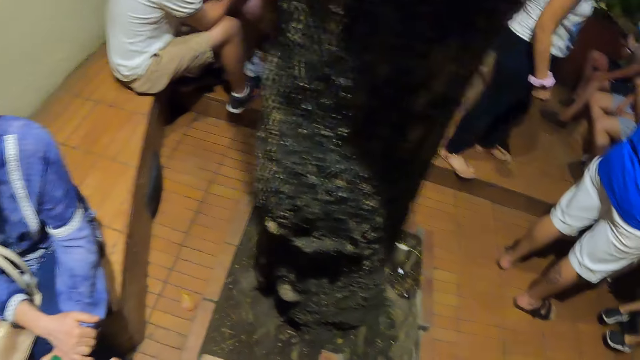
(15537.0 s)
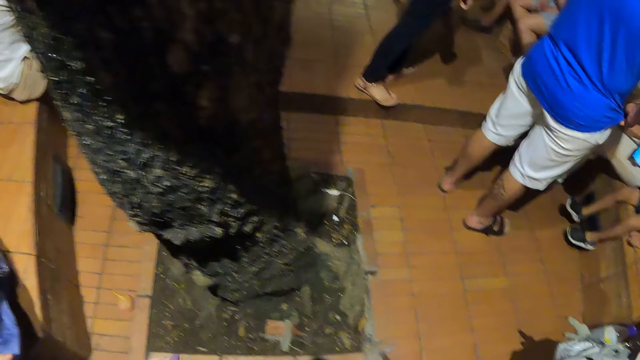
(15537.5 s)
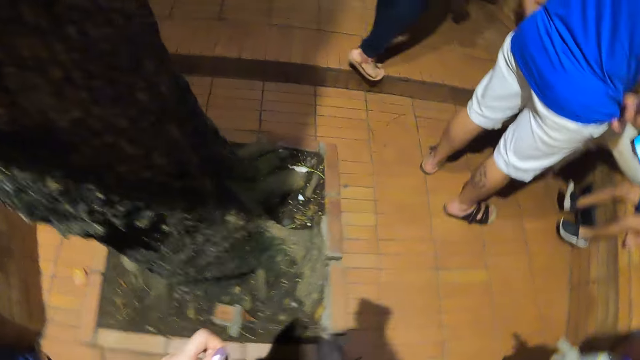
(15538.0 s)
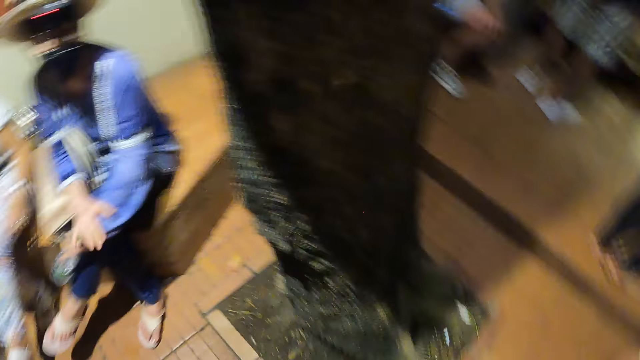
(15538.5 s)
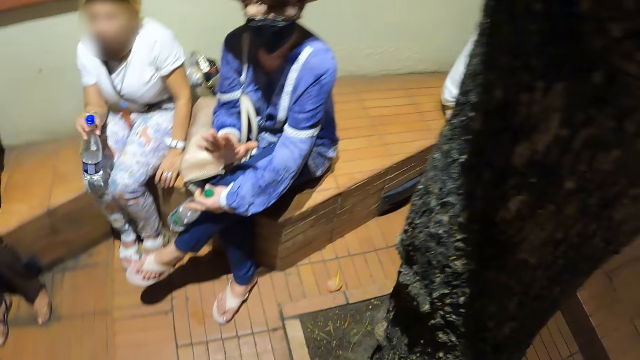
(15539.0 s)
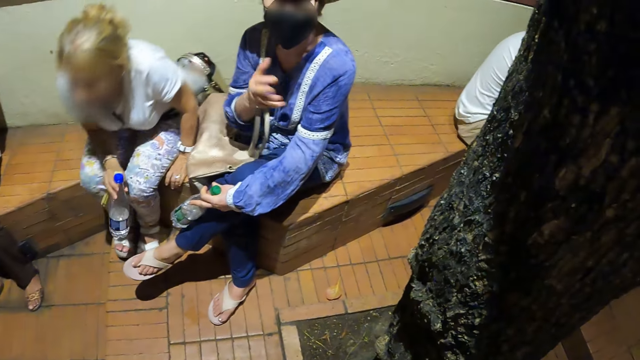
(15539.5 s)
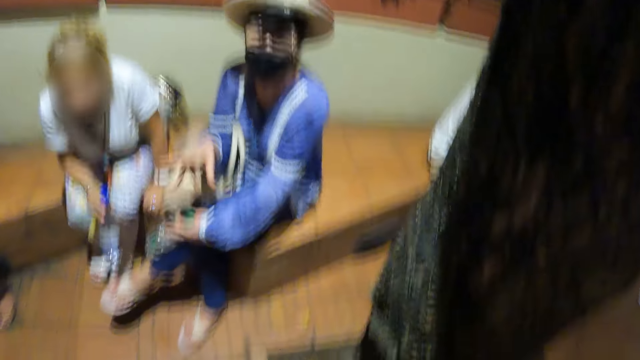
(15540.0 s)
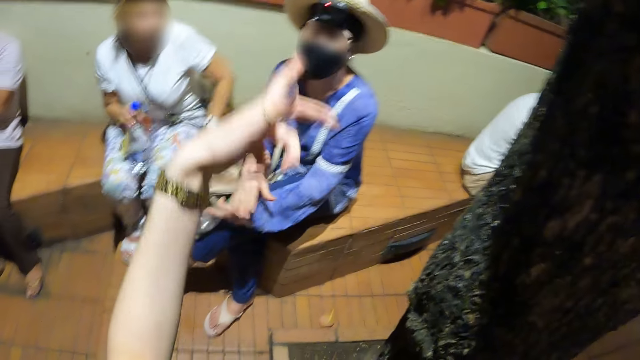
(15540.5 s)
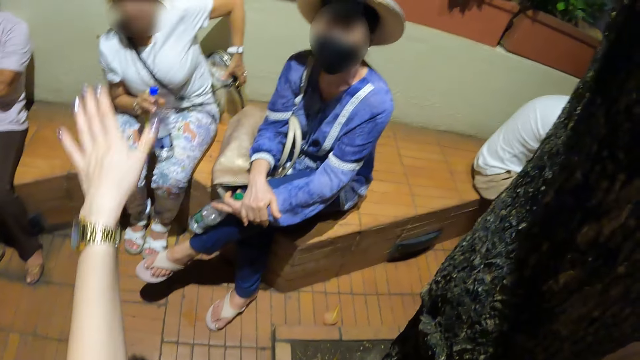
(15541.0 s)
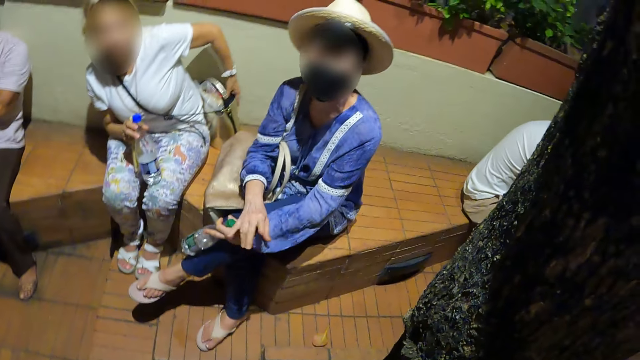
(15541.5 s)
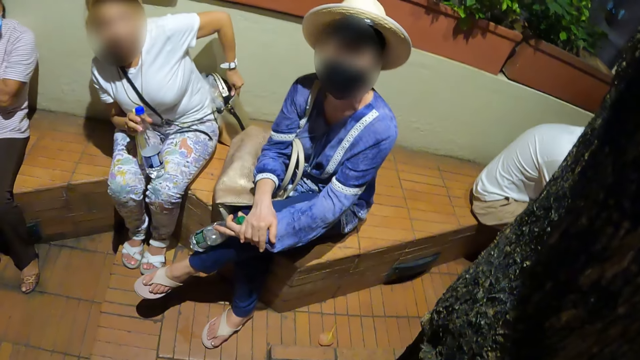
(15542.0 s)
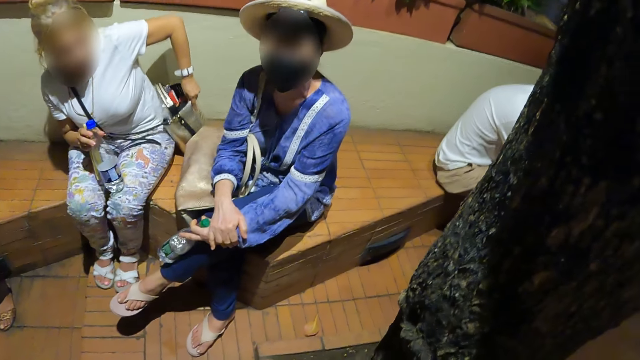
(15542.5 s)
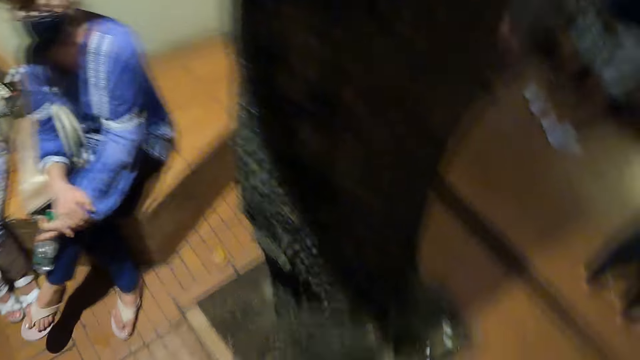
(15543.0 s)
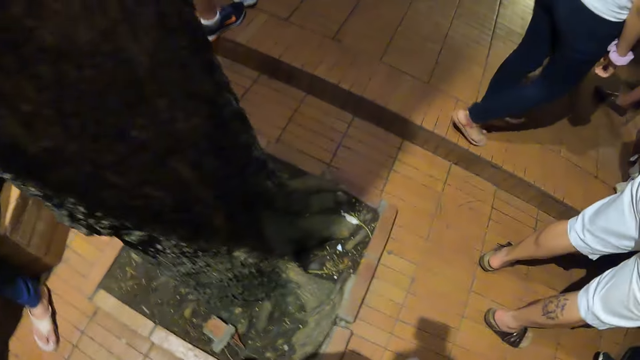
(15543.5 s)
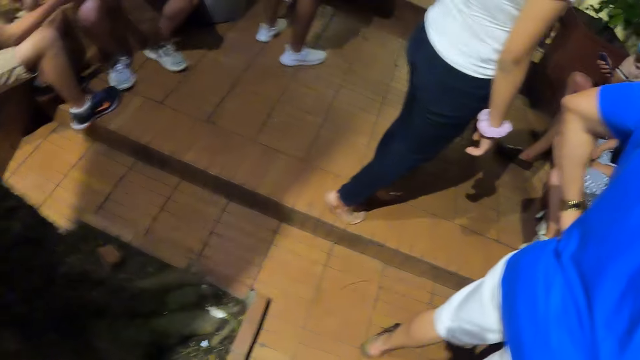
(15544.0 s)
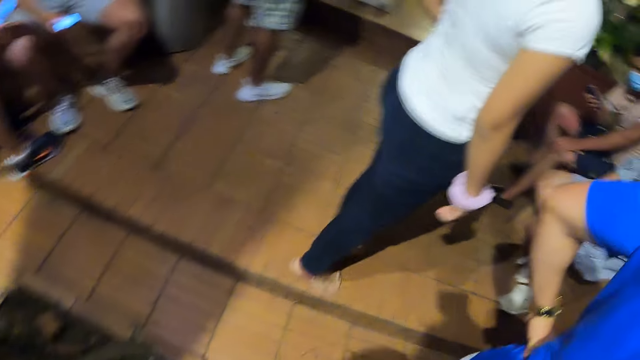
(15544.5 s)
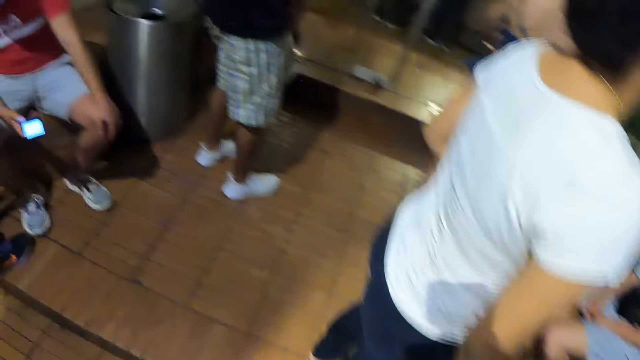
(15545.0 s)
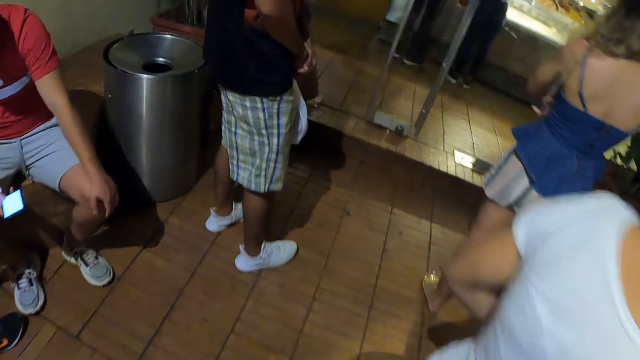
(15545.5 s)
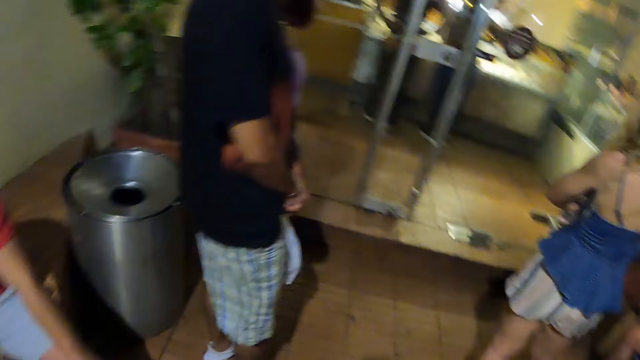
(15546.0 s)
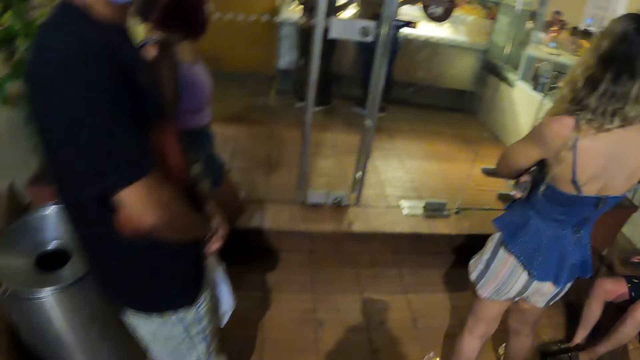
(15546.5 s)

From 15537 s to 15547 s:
The camera wearer converses with a lady. They walk around.

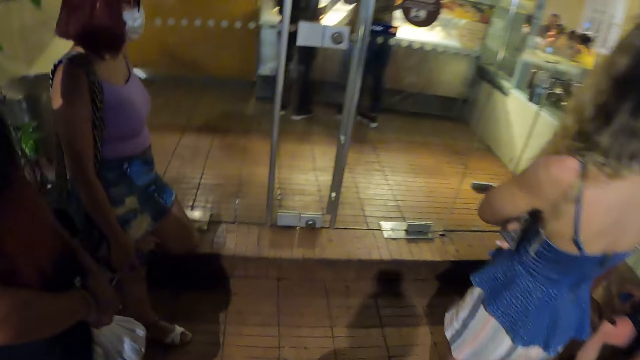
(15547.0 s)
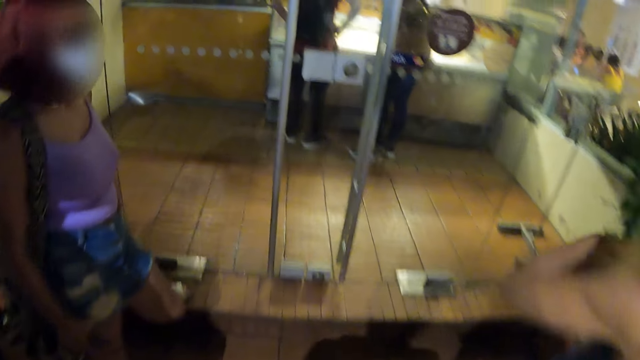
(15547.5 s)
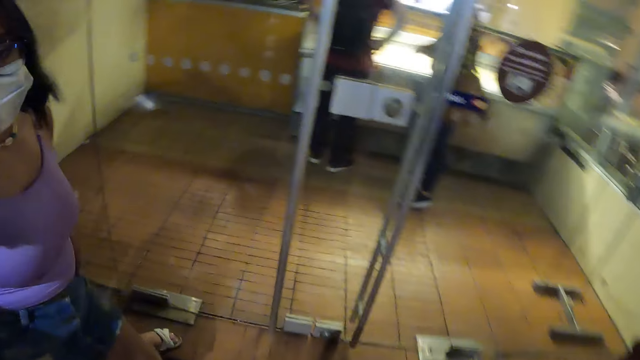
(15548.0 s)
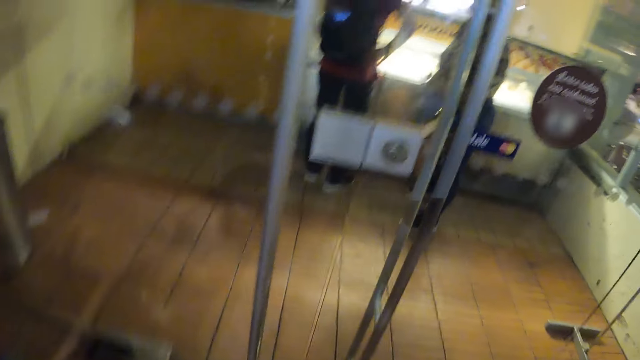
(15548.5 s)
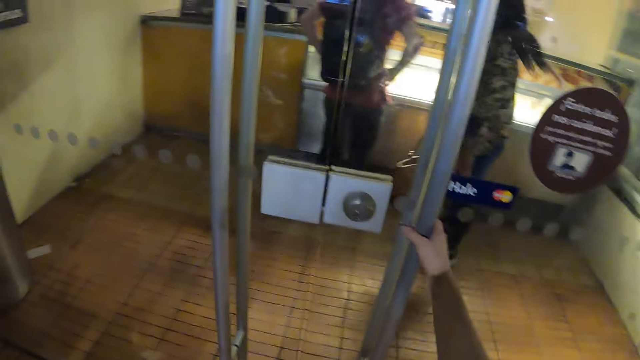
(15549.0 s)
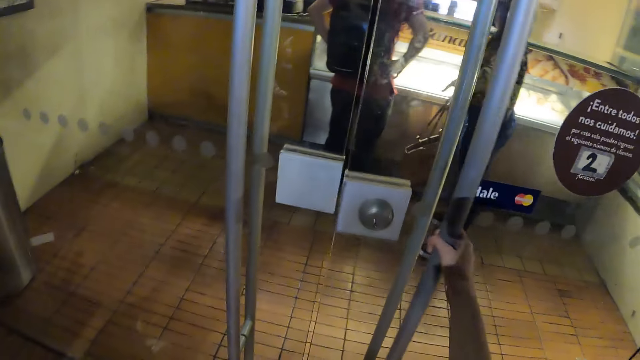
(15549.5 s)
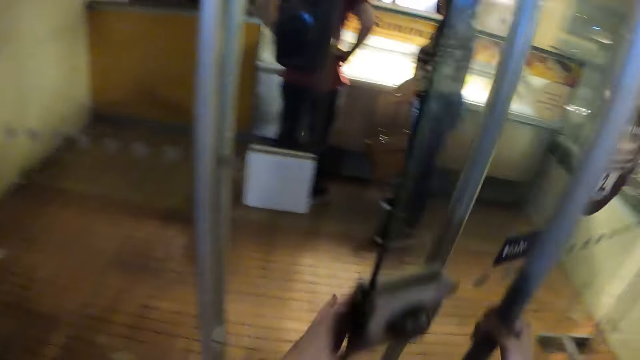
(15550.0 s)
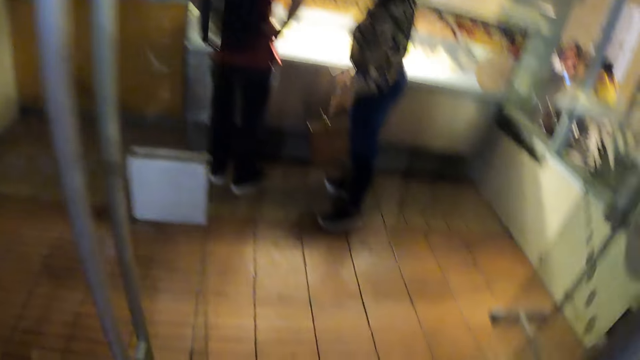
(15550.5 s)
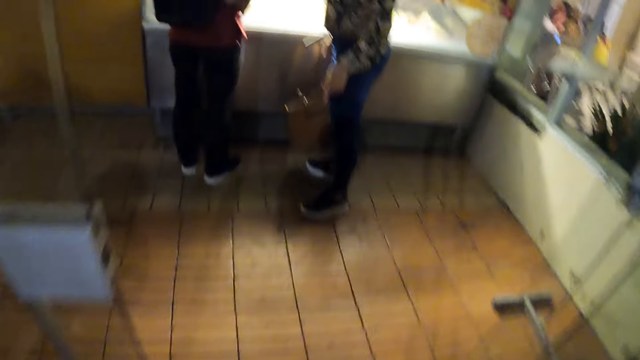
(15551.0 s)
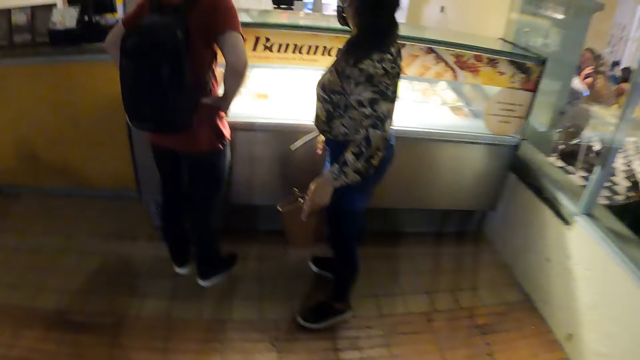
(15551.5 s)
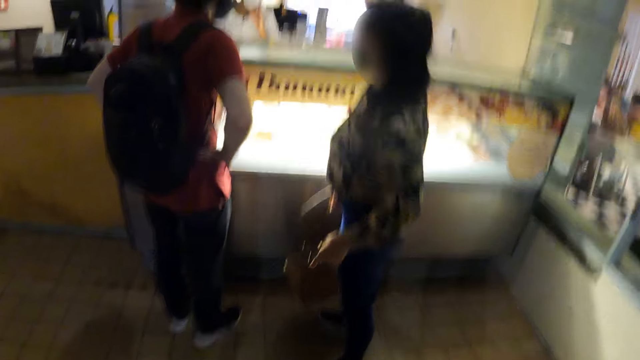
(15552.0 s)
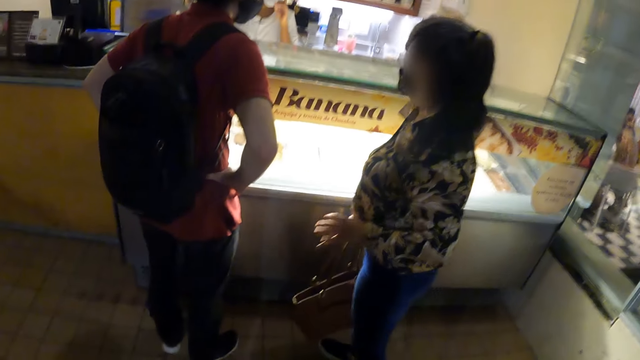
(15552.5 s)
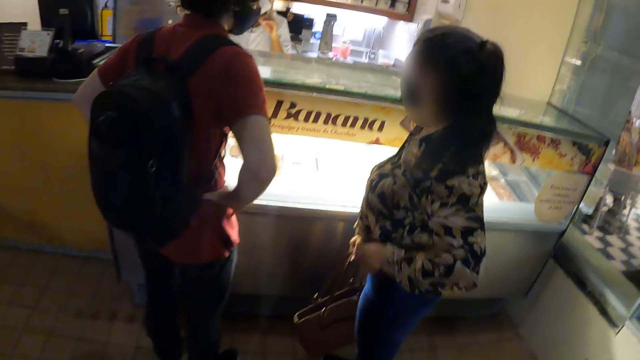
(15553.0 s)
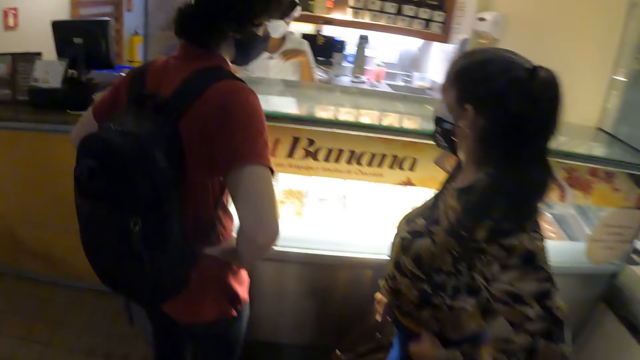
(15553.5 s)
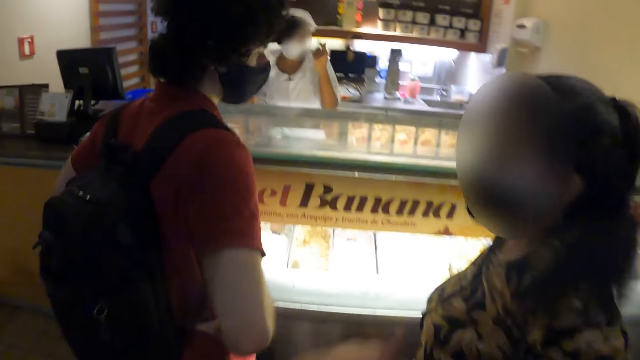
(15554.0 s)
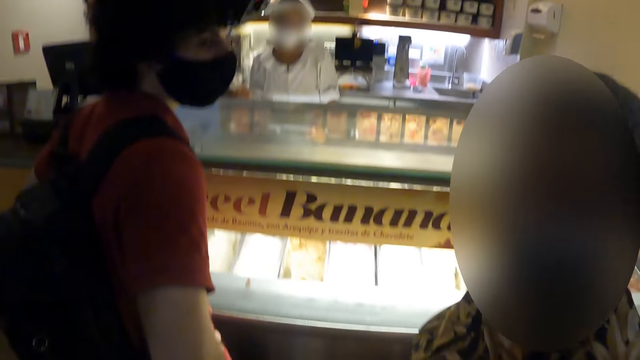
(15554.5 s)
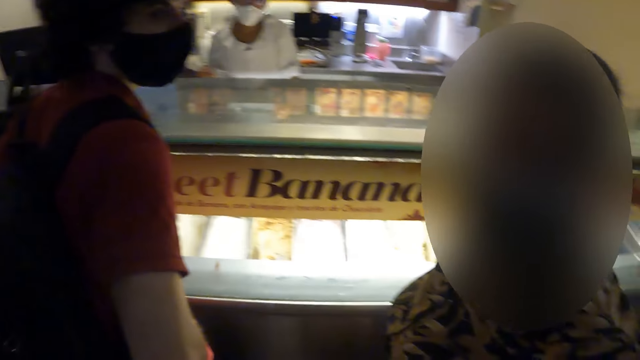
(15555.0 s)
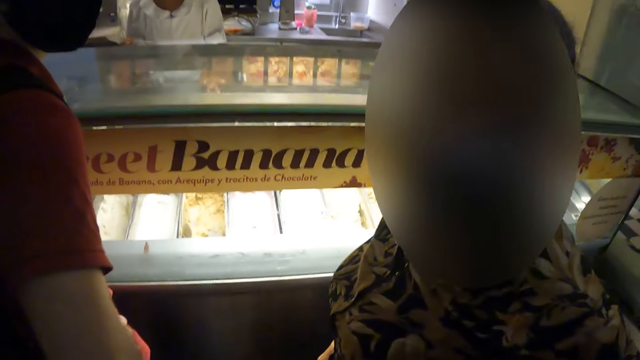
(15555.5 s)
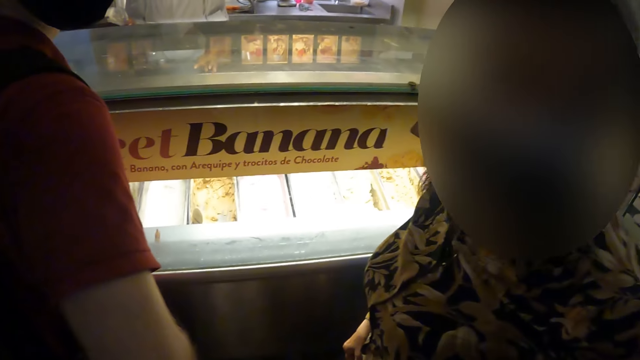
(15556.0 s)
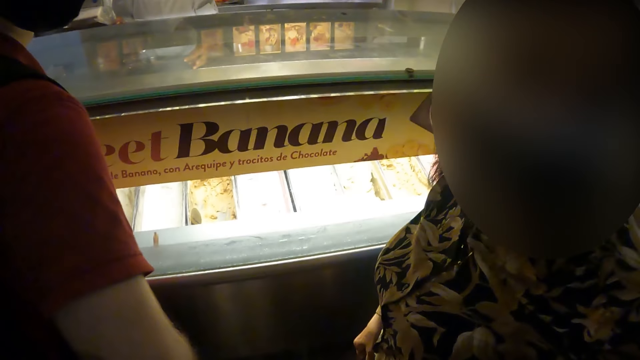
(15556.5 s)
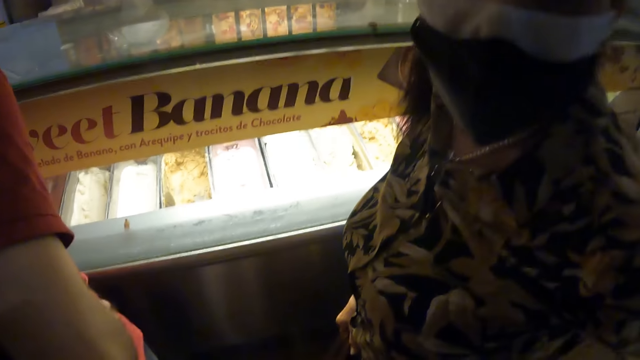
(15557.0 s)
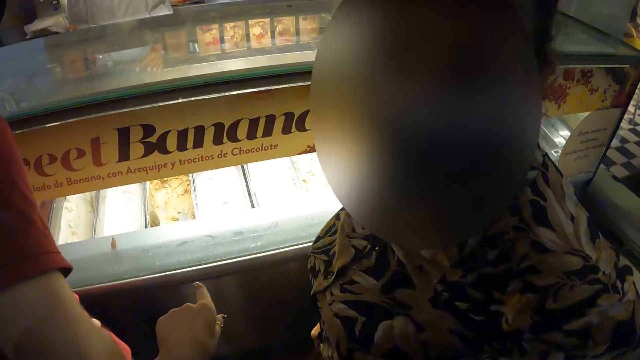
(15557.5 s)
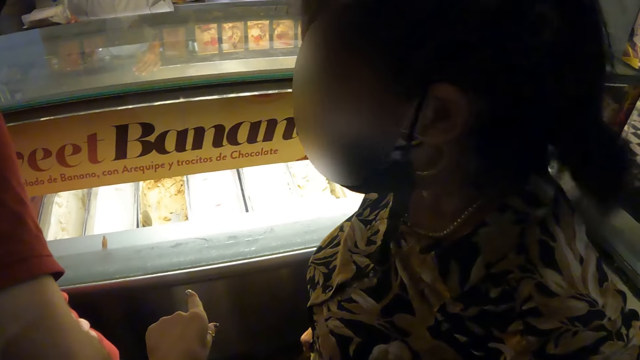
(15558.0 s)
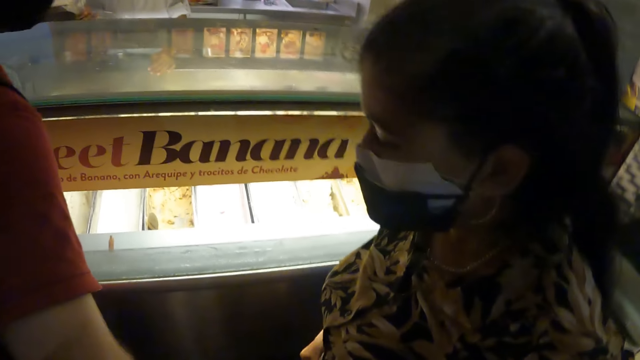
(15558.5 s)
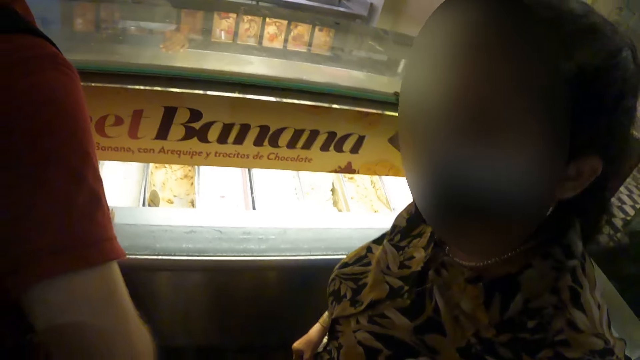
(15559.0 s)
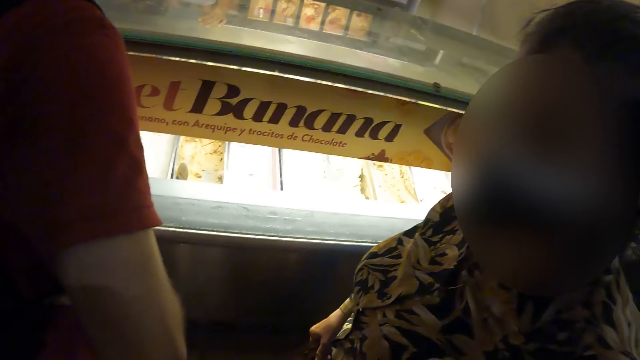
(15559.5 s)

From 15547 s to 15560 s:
The camera wearer opens a door. They pull the door. They converse with a lady.
